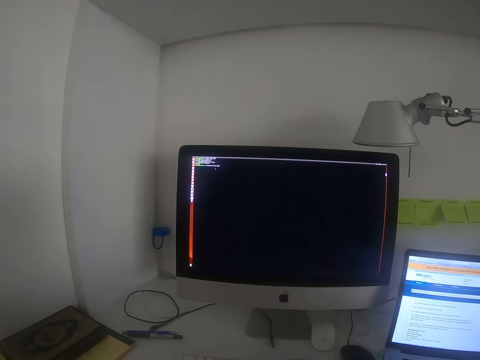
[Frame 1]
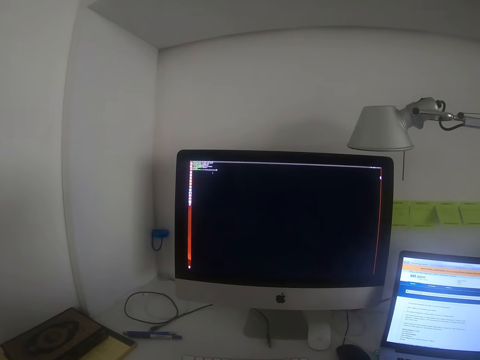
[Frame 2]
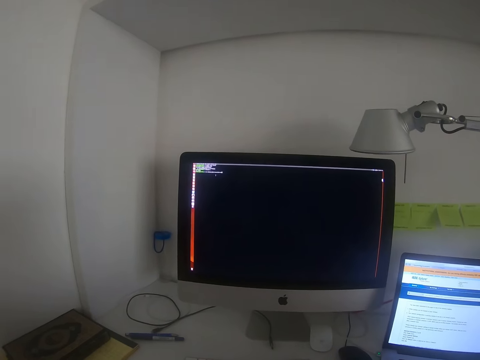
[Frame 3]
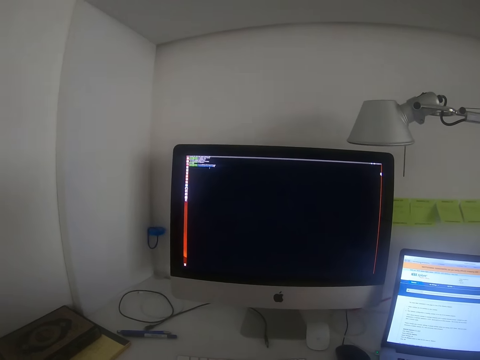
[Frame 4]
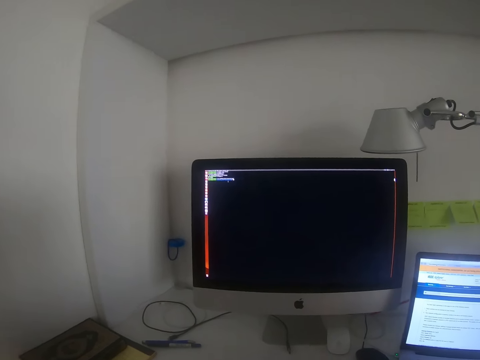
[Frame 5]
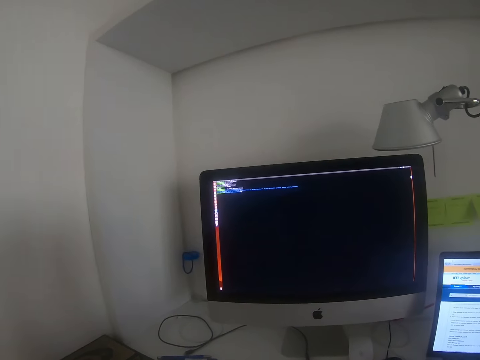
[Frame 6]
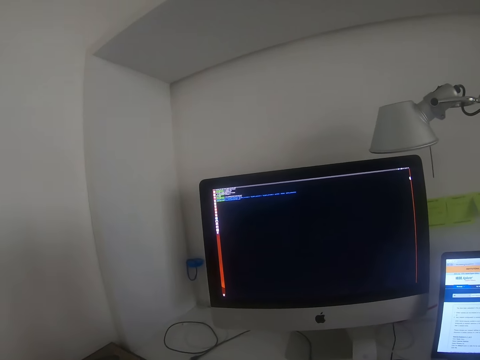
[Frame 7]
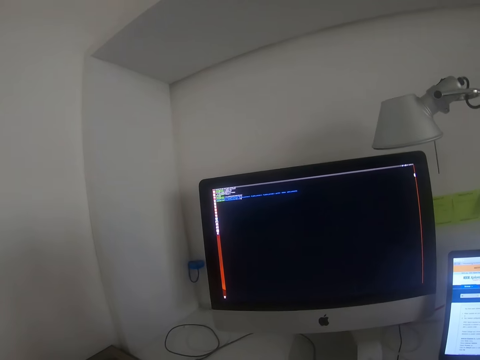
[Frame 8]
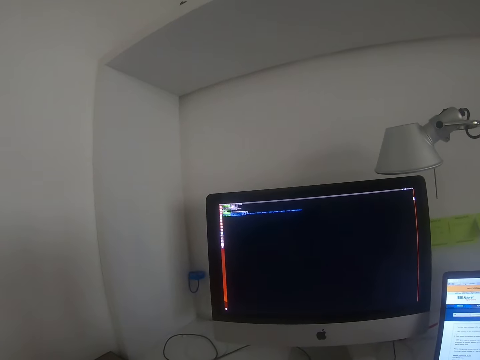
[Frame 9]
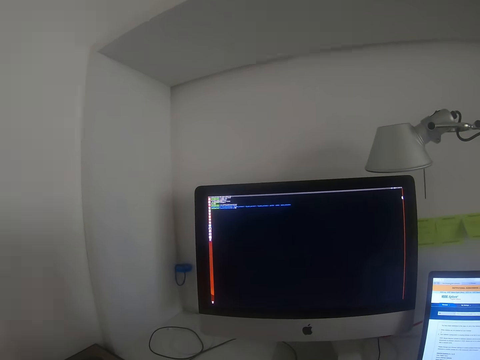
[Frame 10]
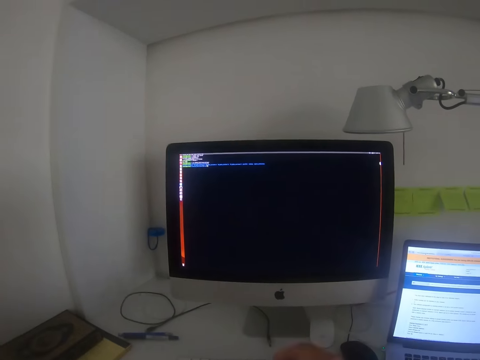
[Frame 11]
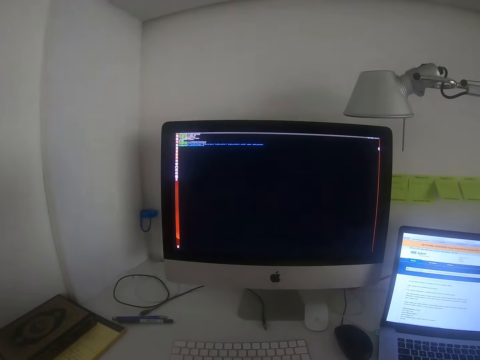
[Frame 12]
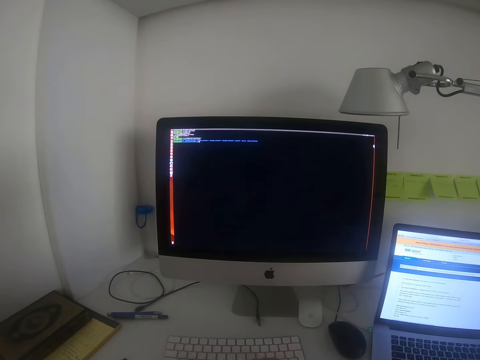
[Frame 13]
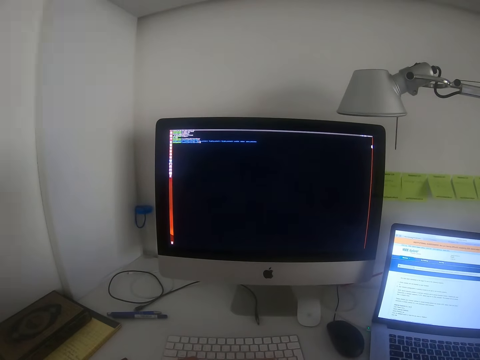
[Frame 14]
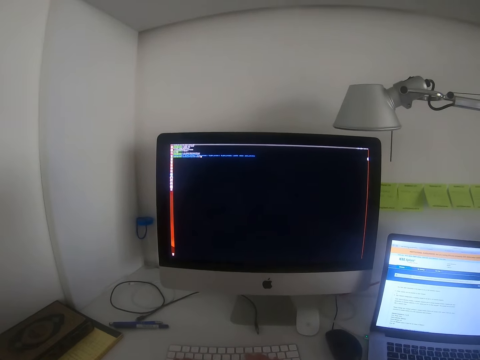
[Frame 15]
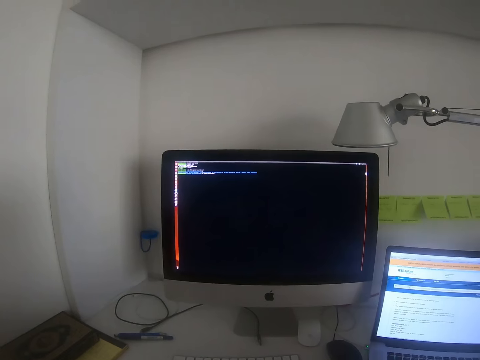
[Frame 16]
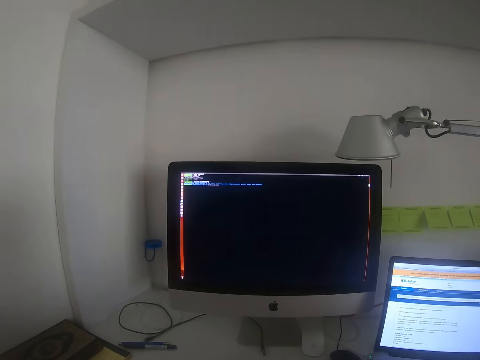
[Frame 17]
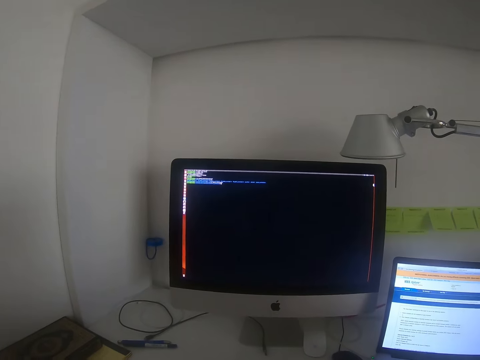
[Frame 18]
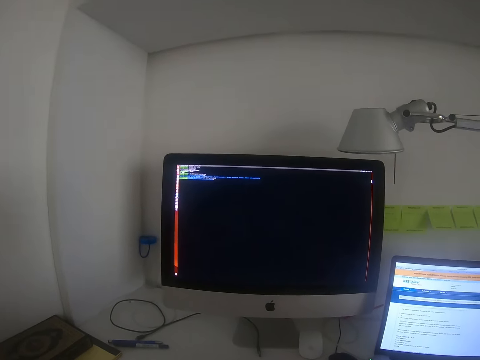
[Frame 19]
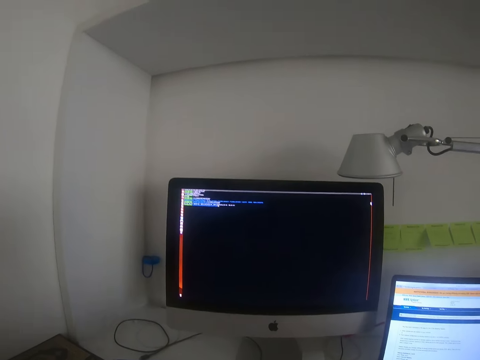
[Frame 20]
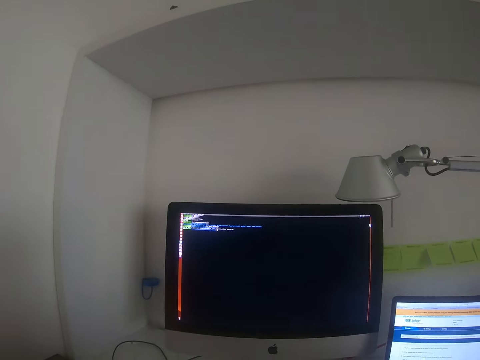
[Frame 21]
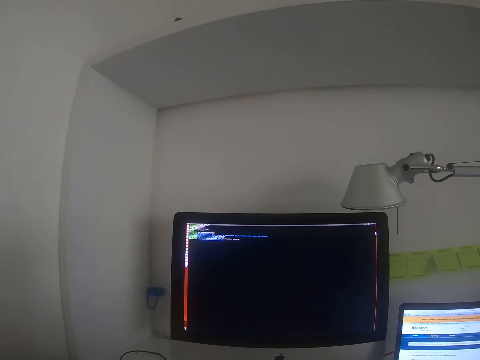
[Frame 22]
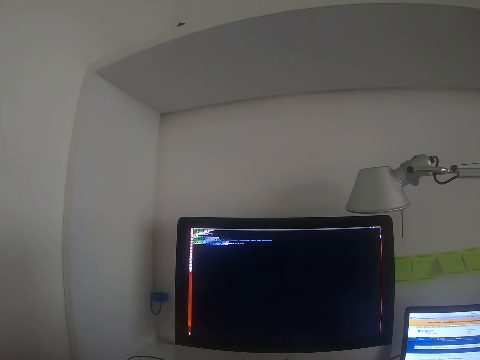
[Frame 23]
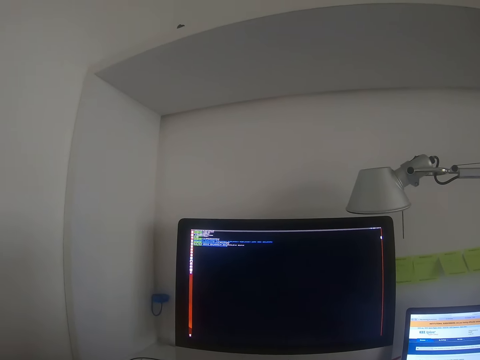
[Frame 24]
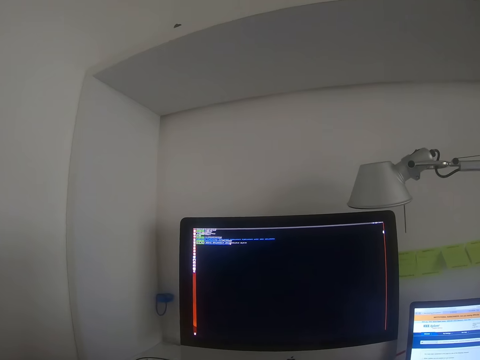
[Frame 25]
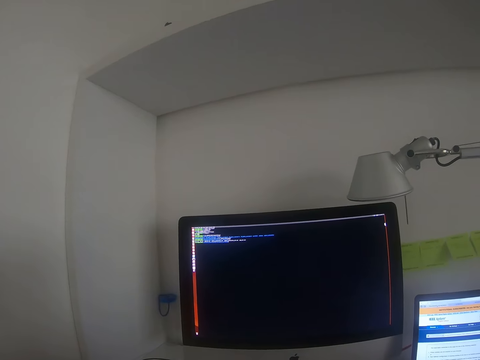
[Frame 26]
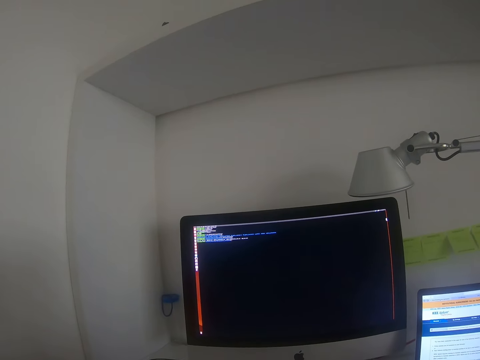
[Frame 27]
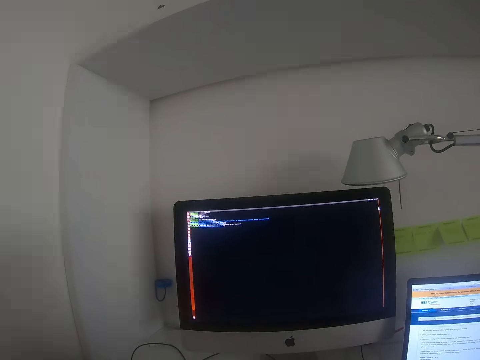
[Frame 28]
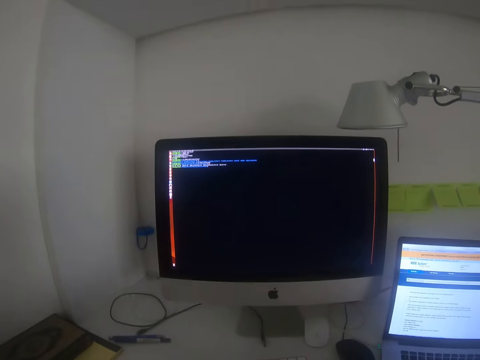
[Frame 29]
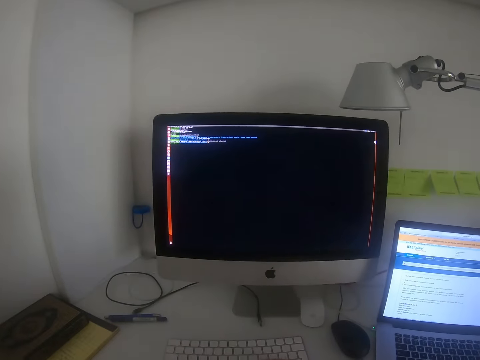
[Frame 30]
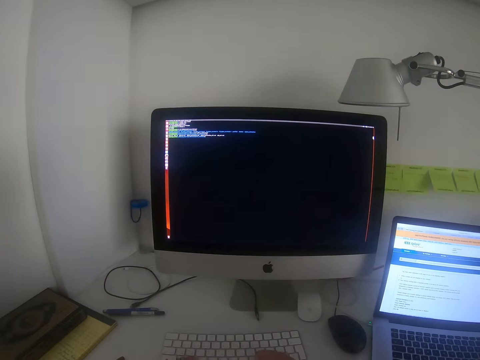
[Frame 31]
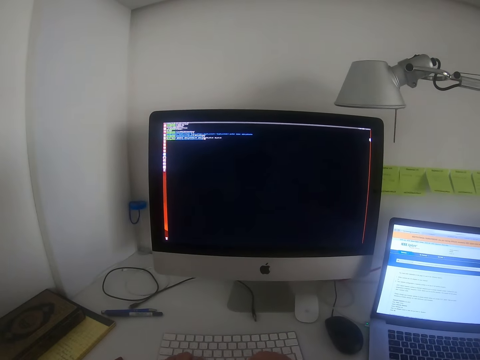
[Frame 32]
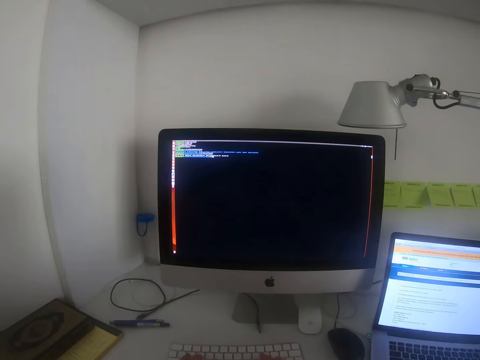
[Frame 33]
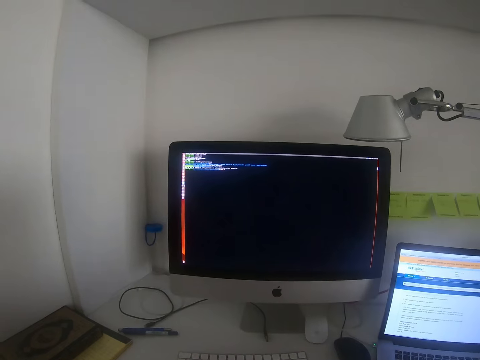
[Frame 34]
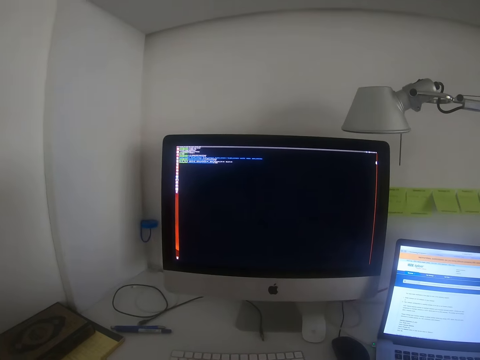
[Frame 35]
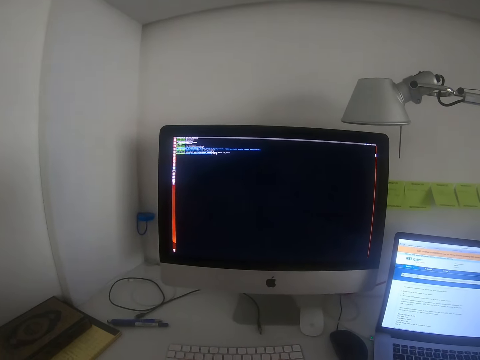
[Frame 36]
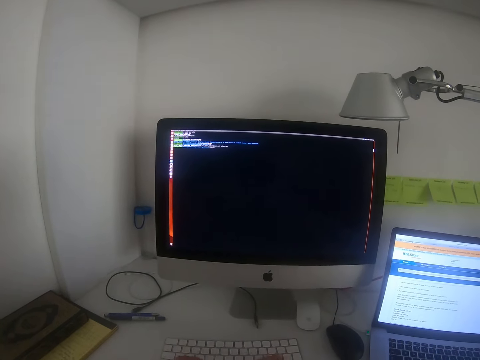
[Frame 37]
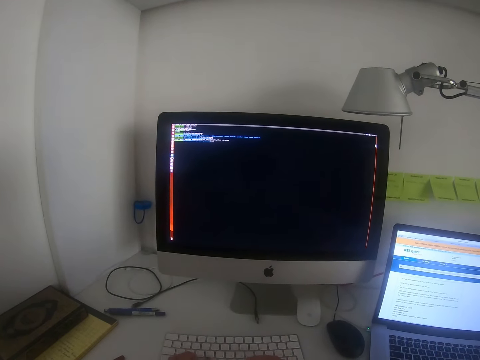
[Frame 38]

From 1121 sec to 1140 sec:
The camera wearer raises the hand. They type on the computer keyboard. They stare at the computer monitor. They type on the computer keyboard.

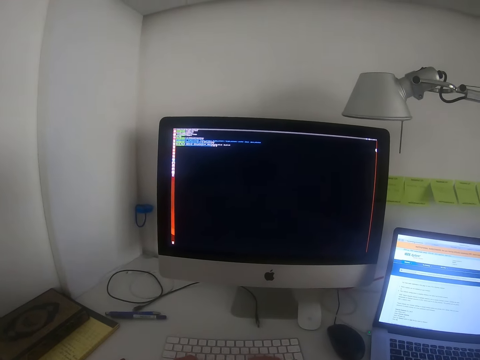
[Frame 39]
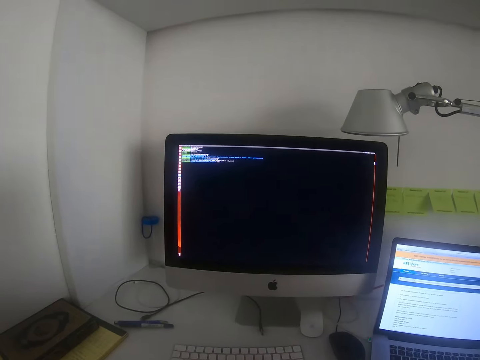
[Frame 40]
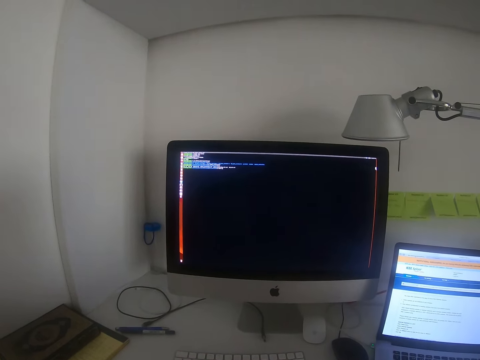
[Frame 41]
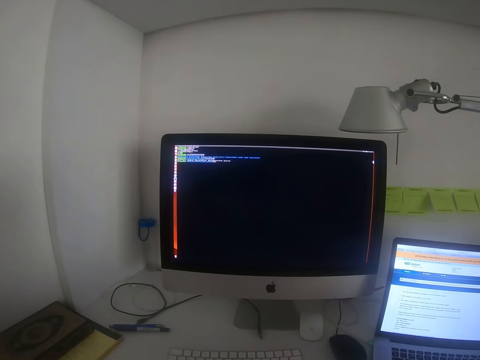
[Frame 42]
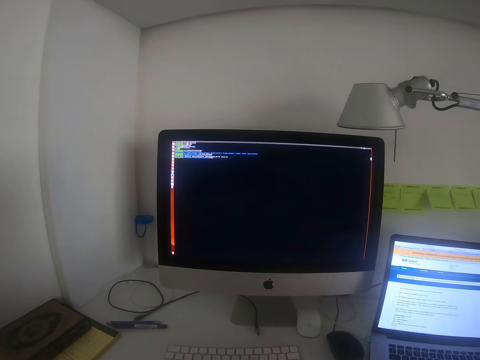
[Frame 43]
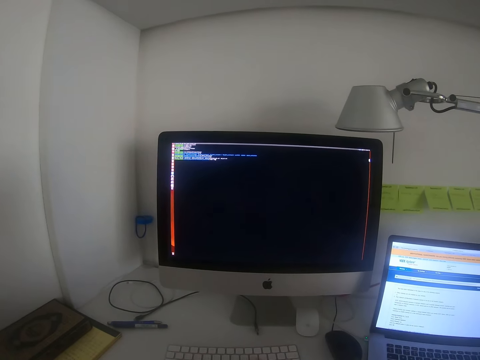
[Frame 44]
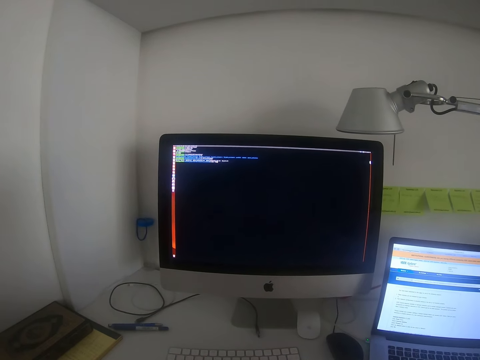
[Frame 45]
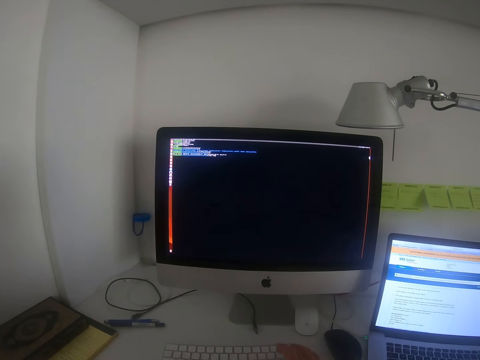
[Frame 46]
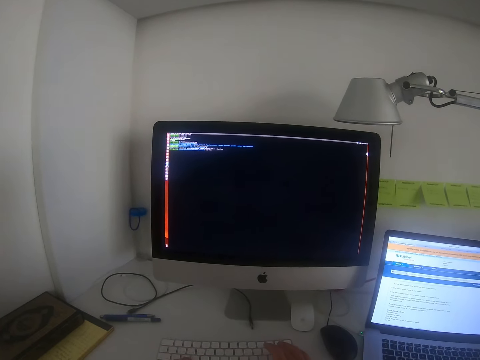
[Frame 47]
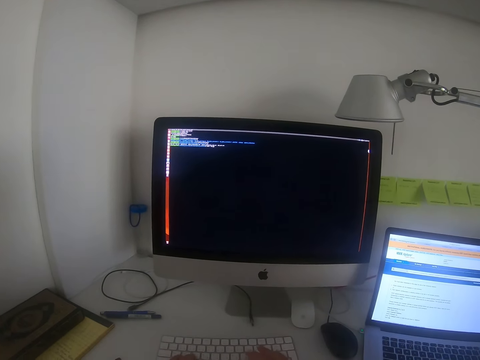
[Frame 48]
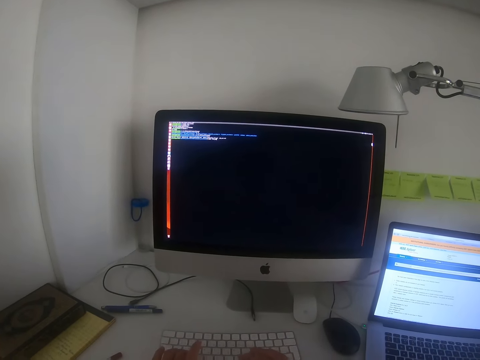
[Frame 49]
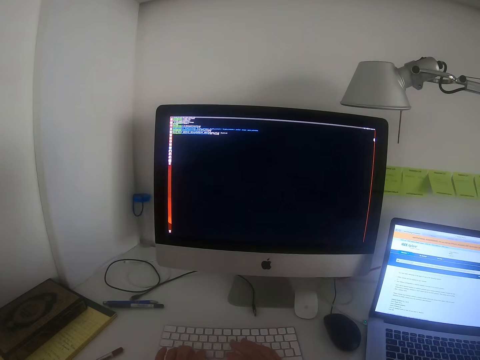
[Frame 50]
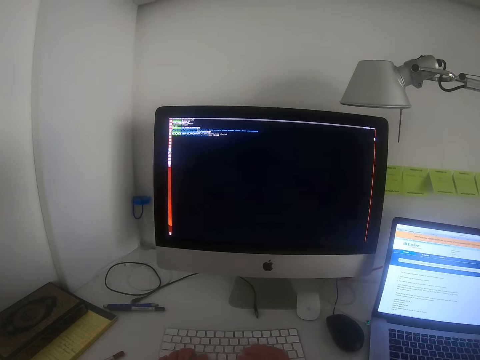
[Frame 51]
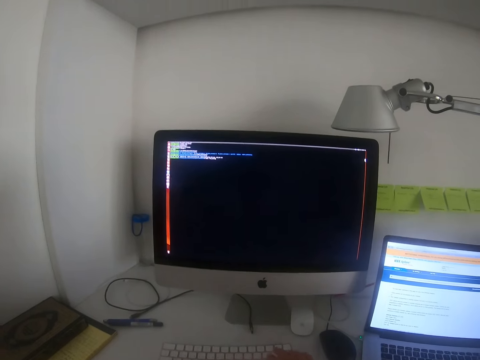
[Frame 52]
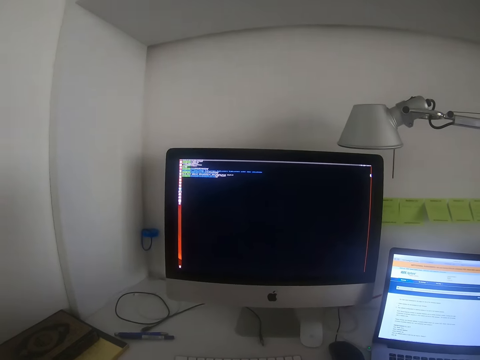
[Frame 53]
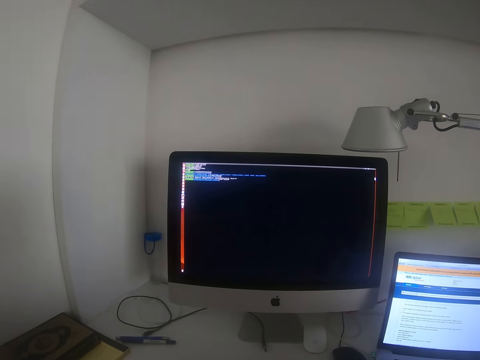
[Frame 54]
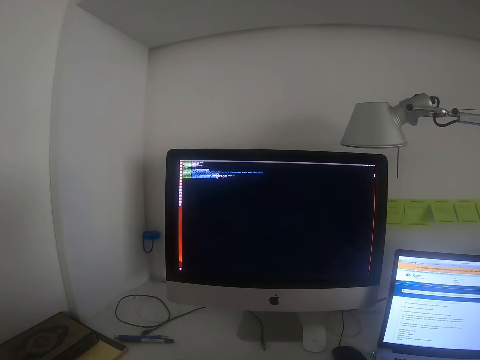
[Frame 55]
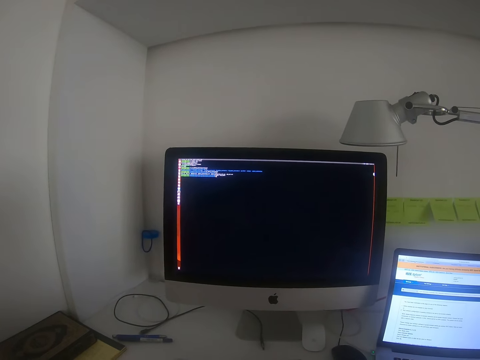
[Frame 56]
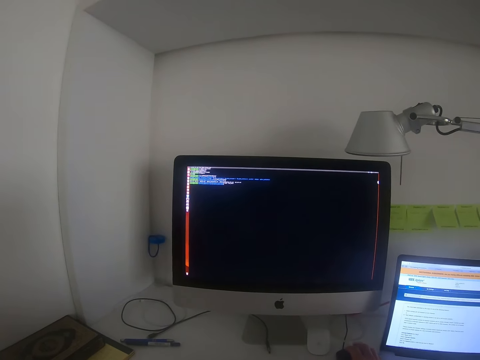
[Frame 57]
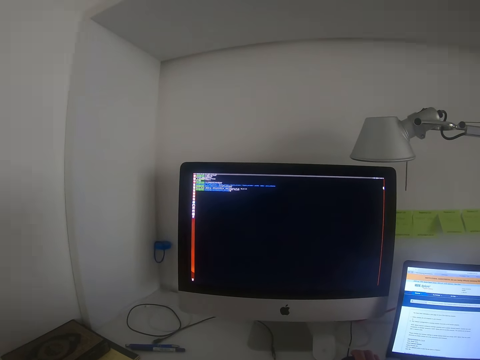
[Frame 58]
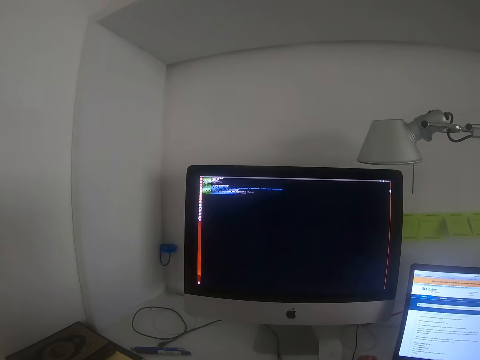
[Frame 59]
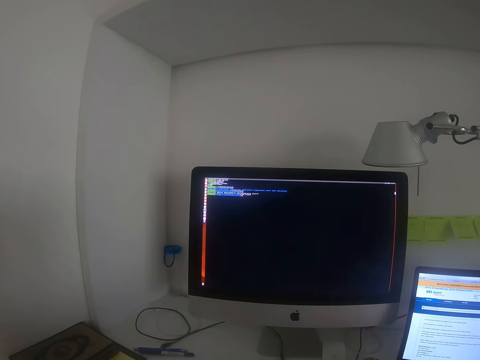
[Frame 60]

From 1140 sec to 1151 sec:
The camera wearer types on the keyboard. They stare at the computer monitor. They hold the mouse. They use the computer mouse.
